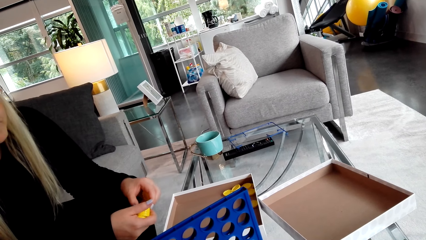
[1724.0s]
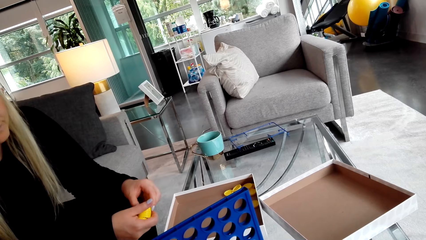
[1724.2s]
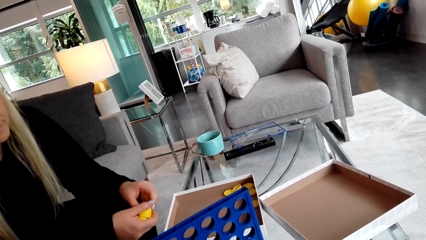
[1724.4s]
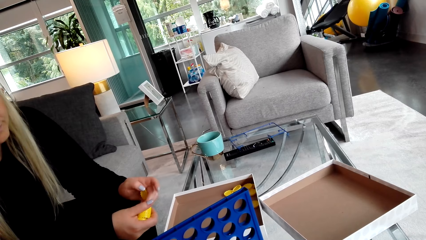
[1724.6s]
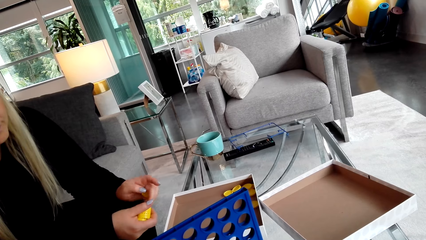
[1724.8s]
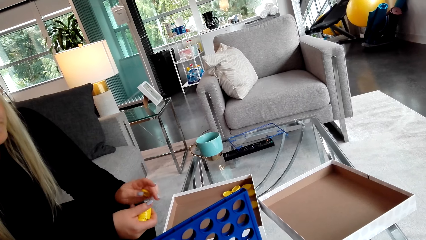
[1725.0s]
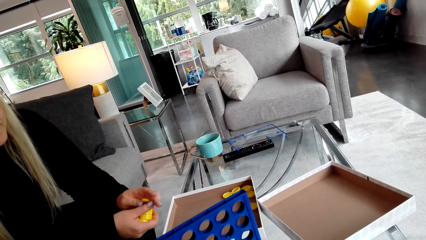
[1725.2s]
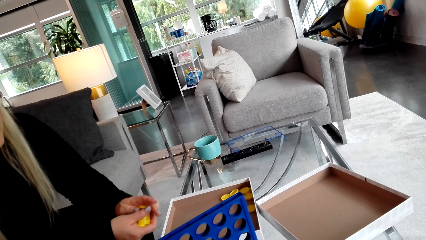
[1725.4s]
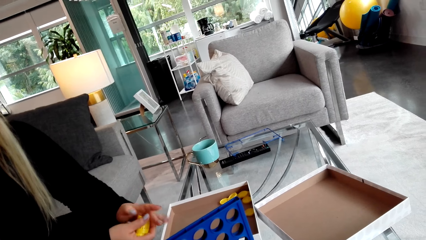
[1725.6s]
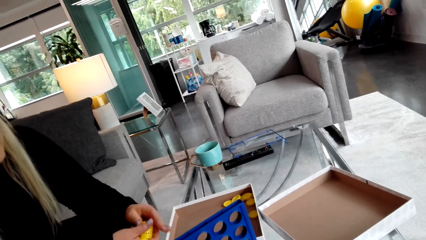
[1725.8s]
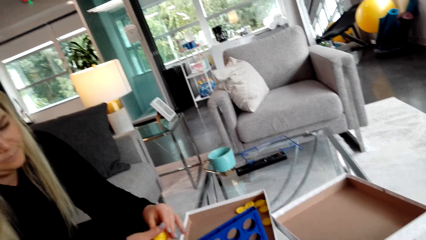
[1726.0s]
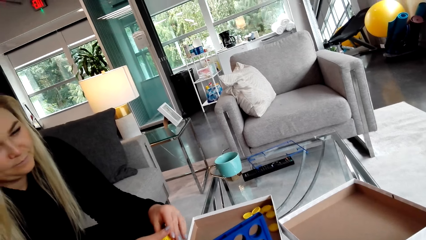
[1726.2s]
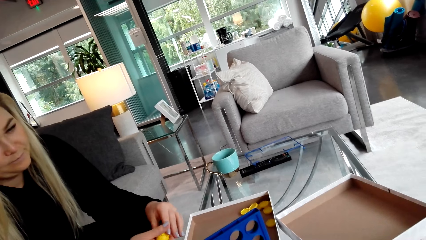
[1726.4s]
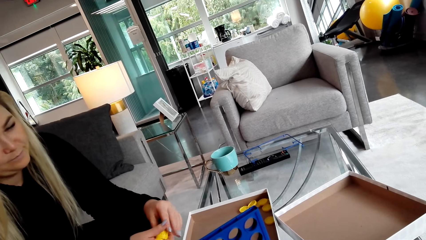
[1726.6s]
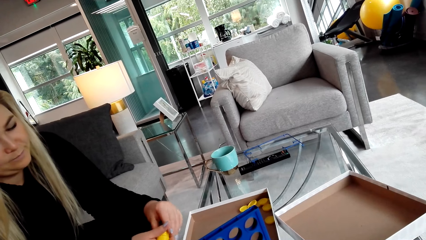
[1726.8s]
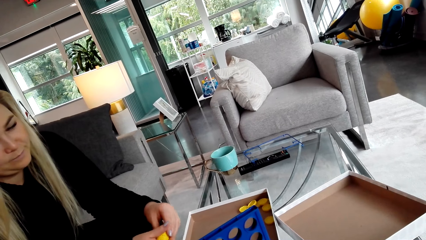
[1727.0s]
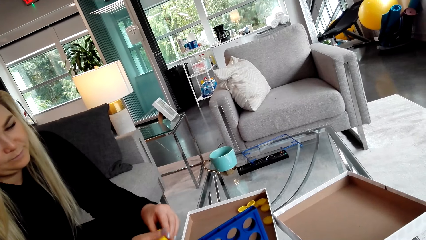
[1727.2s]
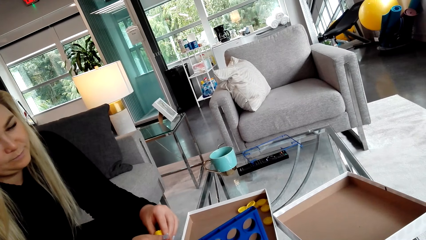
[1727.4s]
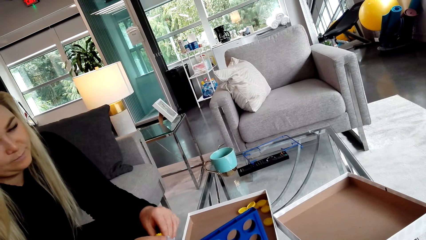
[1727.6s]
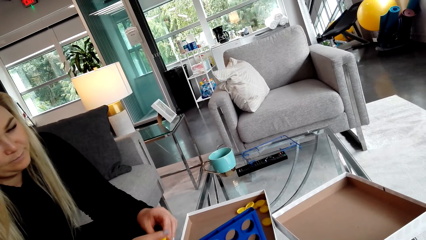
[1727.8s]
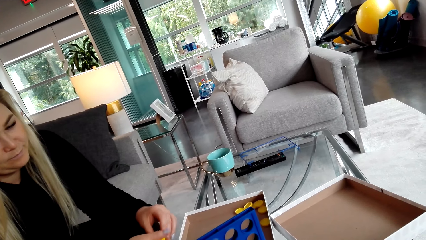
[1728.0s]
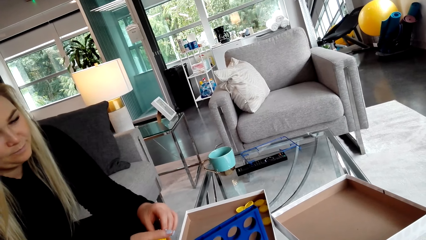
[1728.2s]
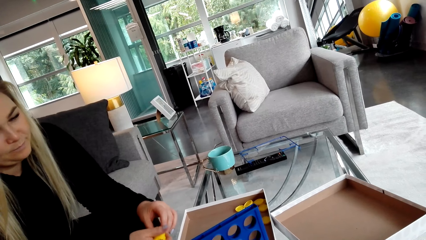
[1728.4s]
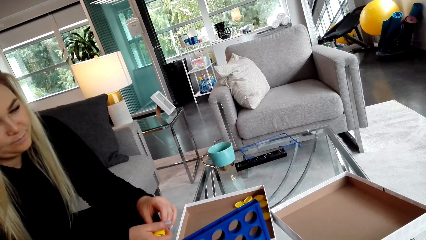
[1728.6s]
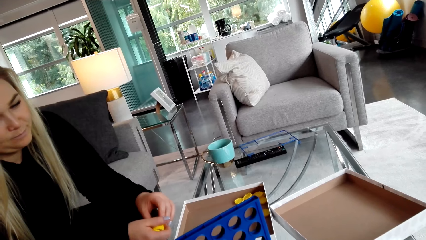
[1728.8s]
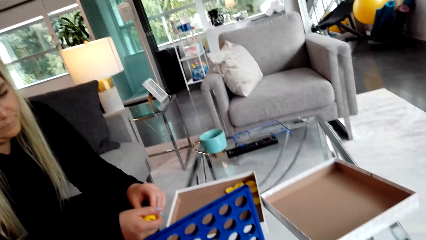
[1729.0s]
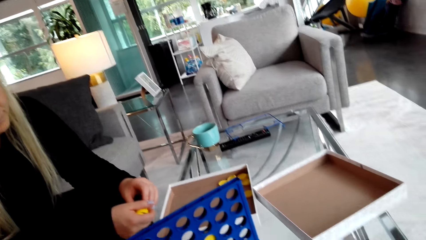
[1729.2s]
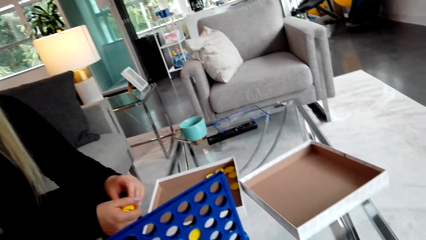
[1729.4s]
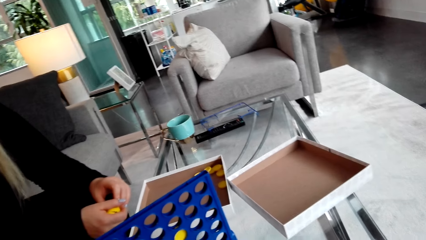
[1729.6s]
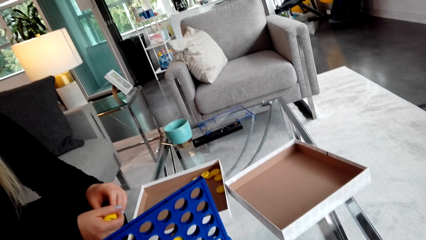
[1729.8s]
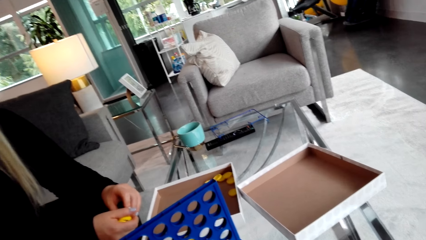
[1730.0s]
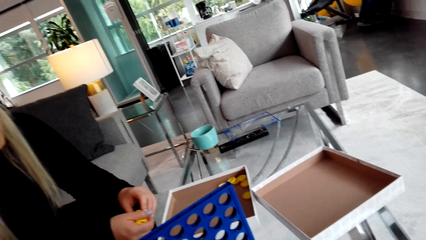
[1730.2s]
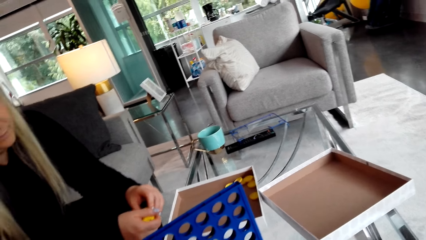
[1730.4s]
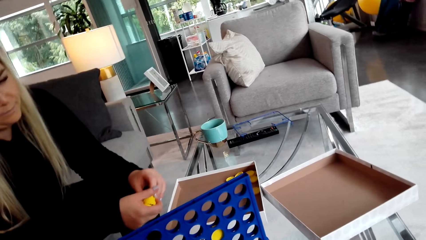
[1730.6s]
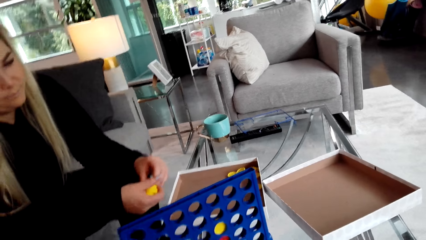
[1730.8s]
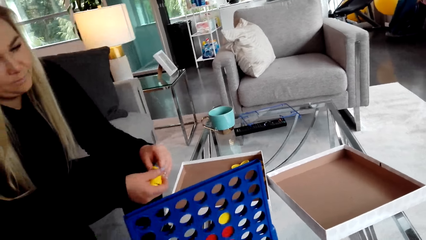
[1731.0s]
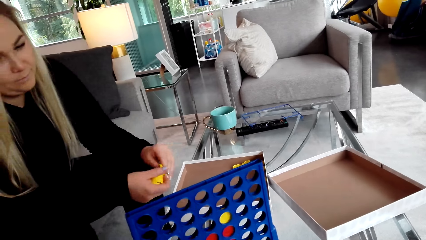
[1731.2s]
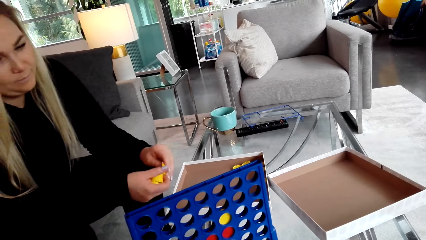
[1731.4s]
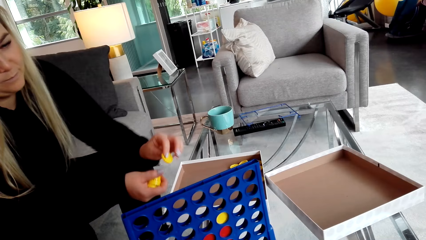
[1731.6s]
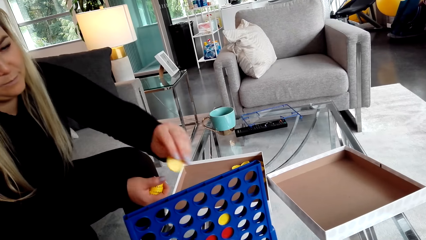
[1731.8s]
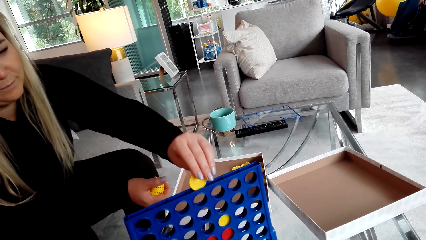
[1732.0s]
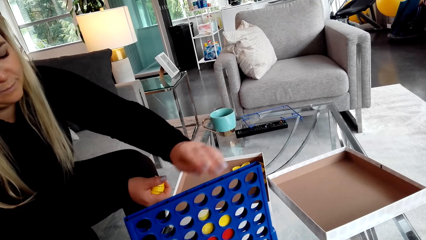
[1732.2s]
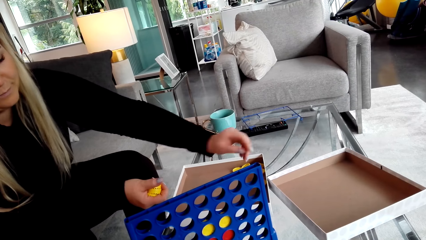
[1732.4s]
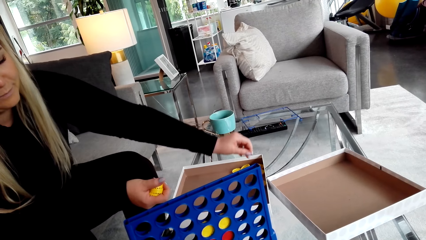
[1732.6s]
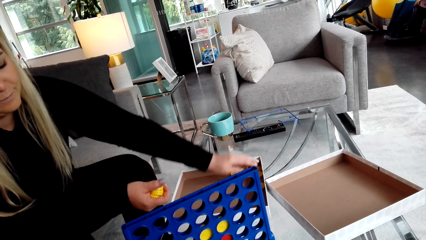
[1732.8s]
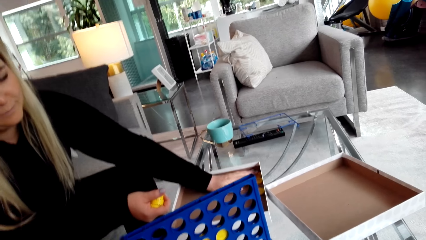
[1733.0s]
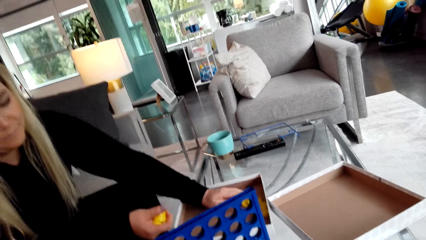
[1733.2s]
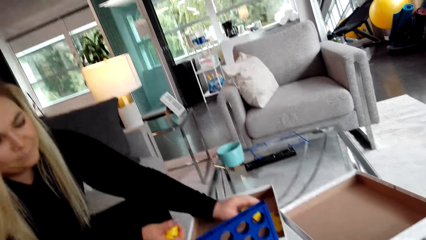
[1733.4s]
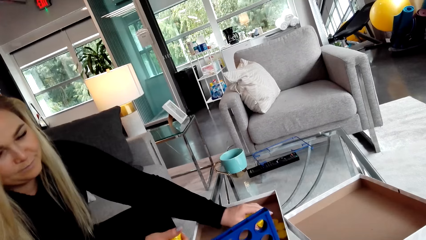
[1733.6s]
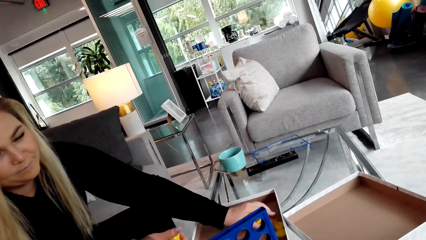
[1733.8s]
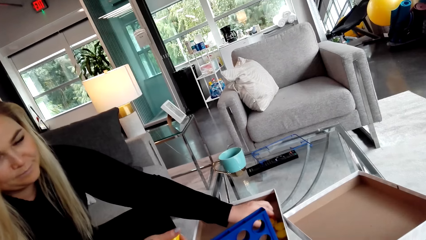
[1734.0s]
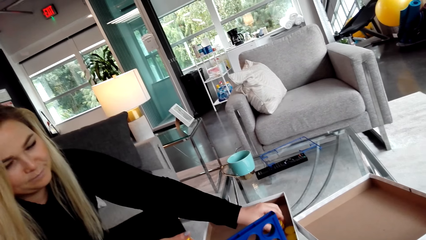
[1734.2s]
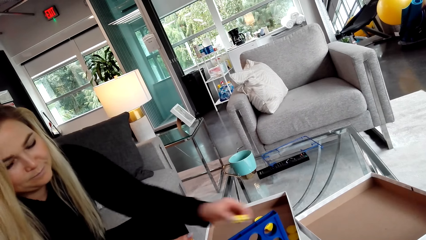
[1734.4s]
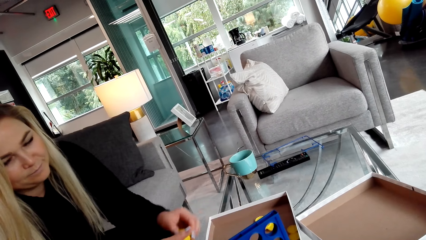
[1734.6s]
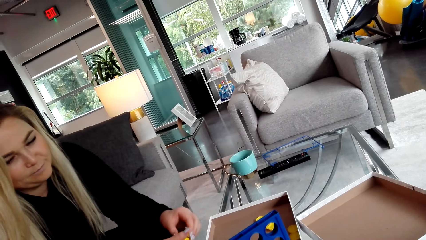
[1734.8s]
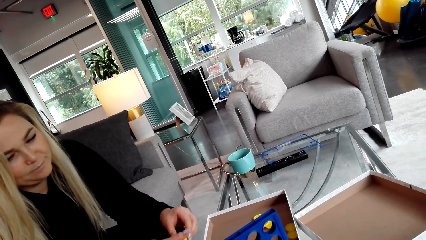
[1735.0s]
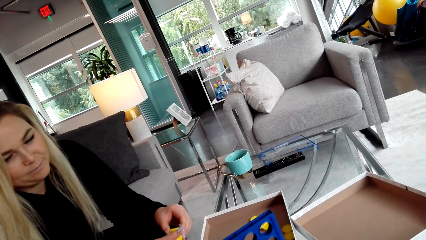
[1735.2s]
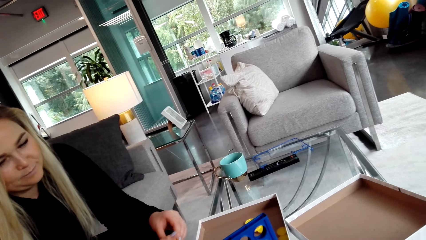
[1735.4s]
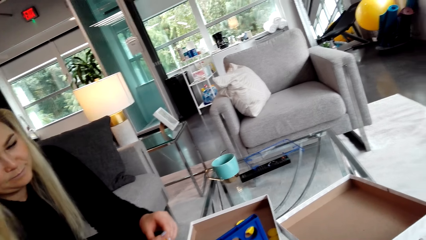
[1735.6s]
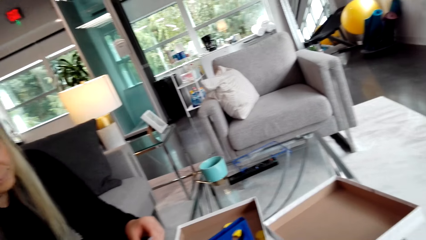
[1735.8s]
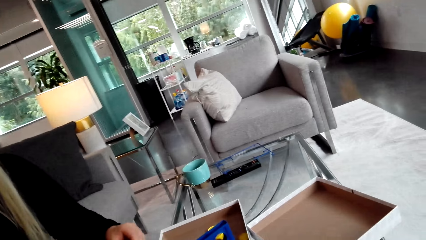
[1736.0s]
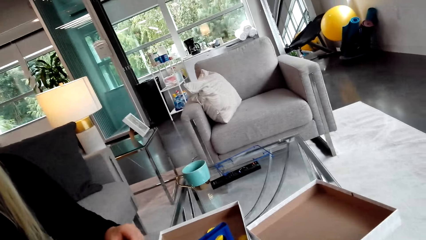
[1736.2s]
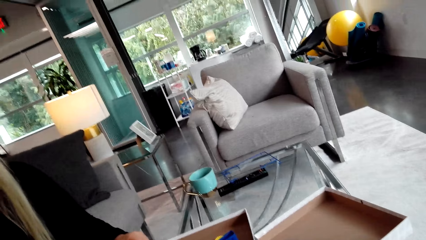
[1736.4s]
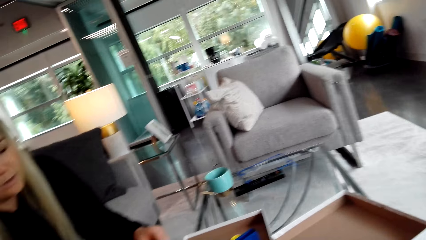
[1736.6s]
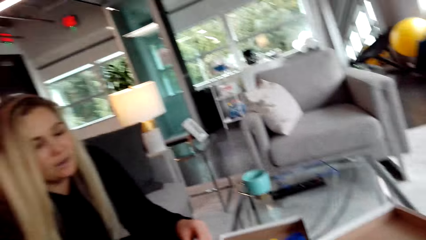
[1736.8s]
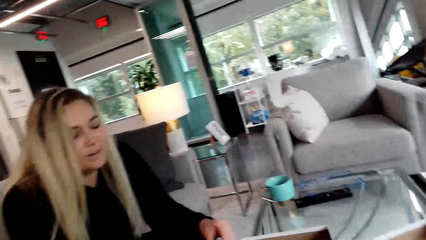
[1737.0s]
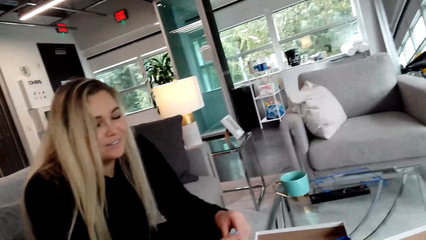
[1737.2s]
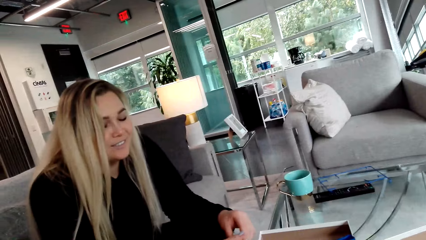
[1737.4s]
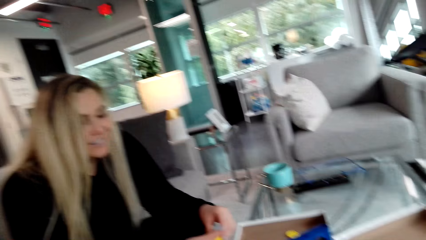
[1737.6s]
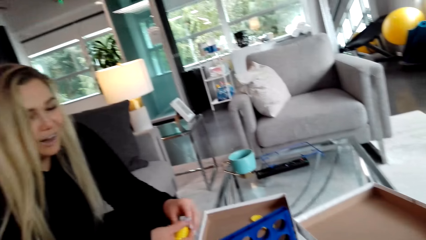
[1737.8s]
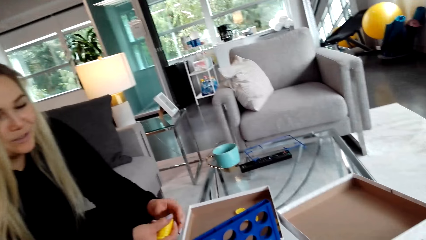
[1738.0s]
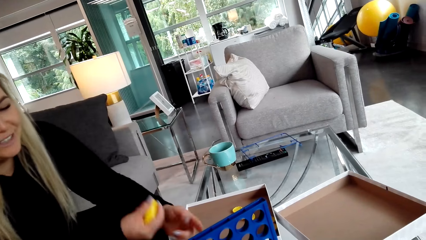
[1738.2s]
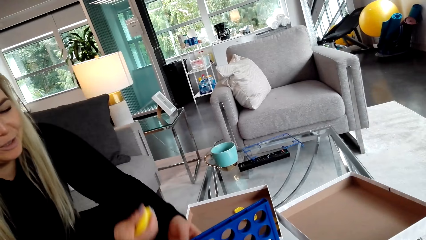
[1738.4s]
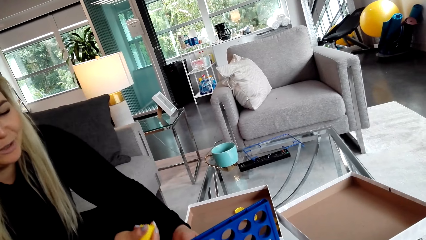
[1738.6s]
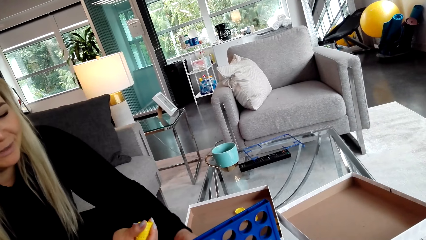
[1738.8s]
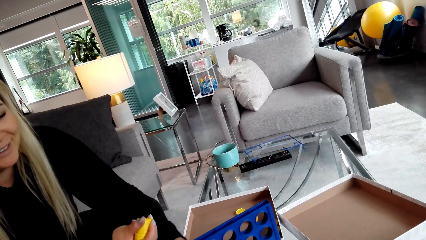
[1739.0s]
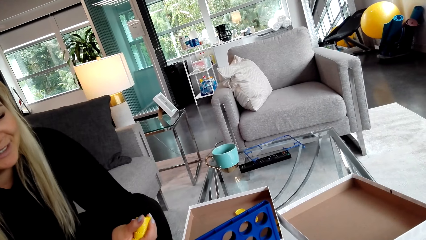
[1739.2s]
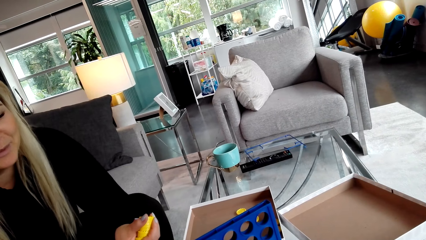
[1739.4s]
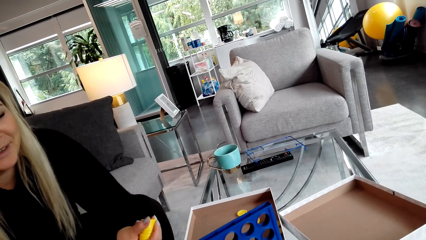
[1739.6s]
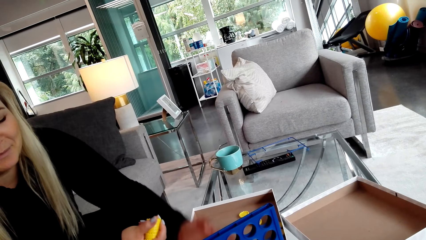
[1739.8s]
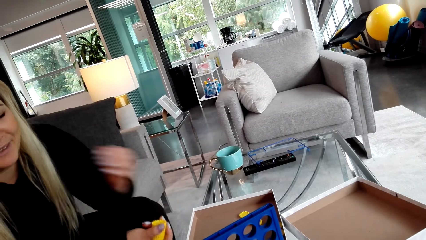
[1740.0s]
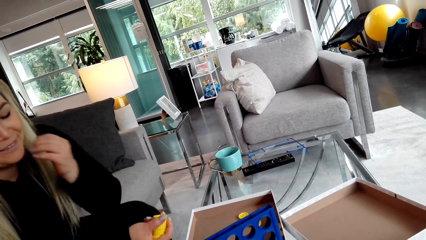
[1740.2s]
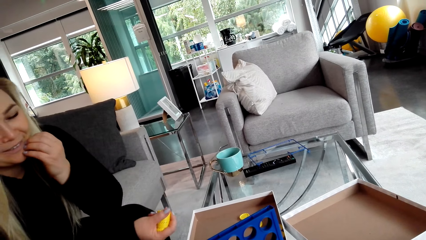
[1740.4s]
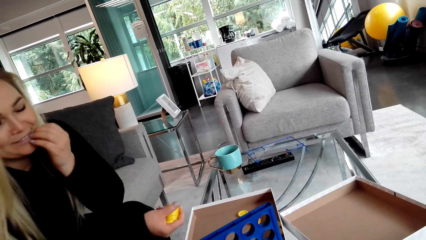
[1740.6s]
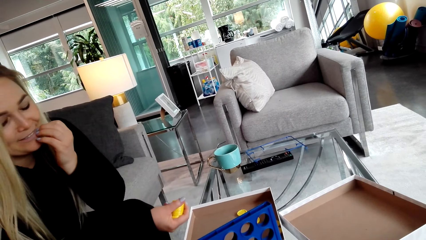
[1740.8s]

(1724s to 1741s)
The camera wearer looks around. A woman places the lid in the crate. The woman picks a lid. The camera wearer converses with the woman.
